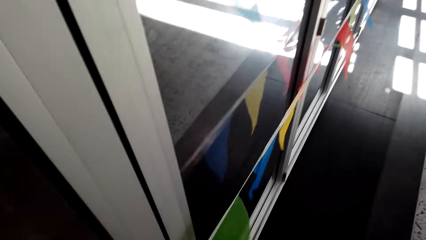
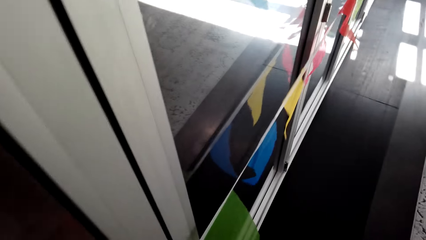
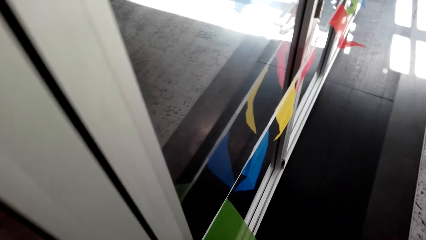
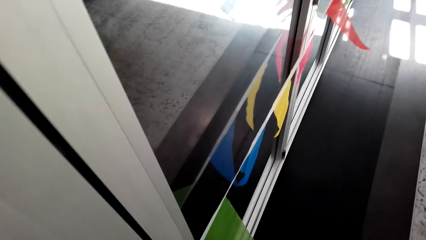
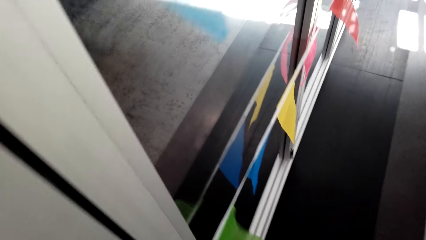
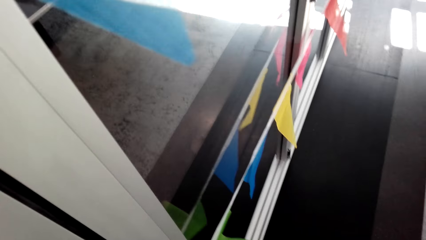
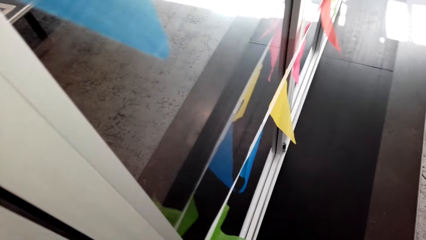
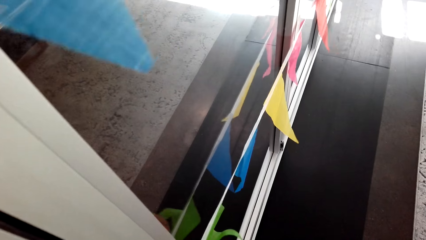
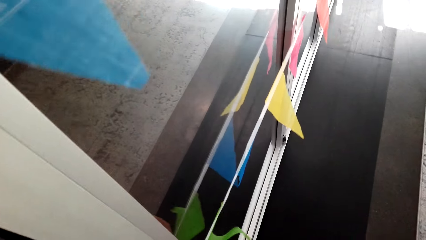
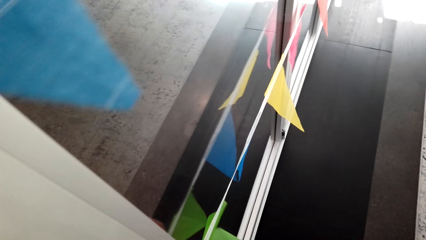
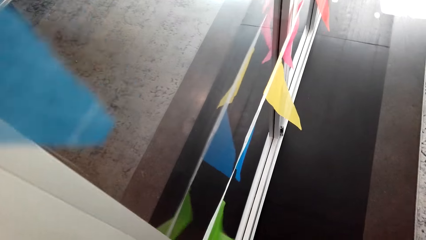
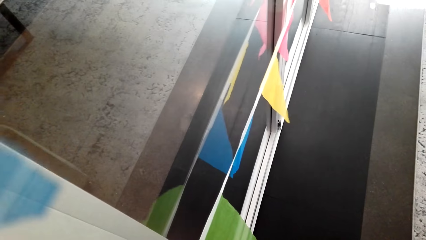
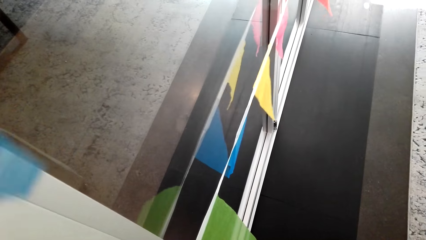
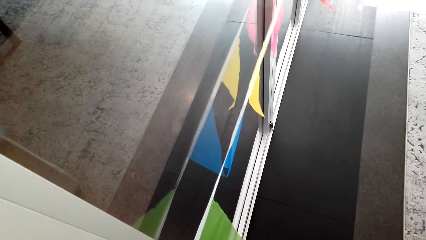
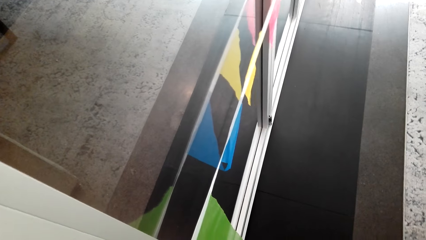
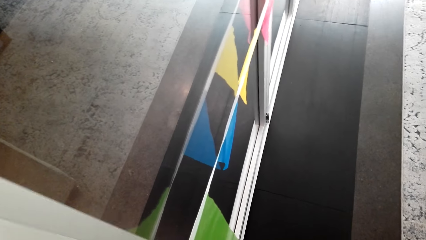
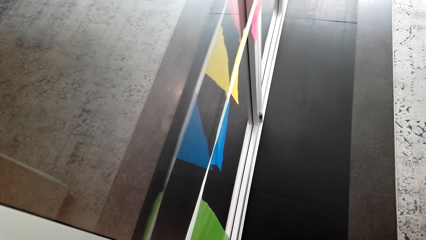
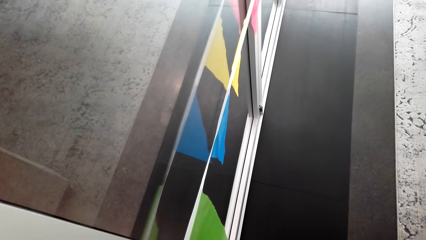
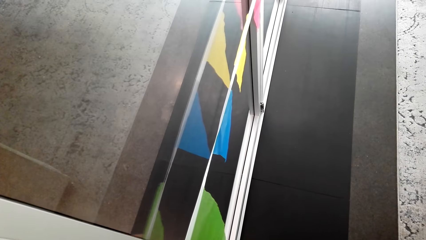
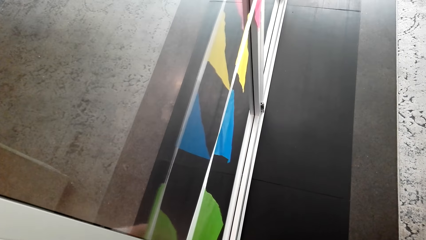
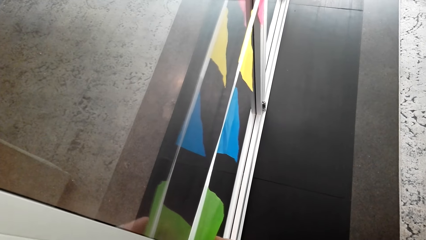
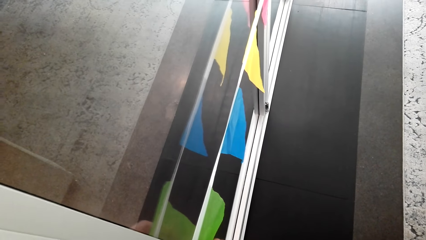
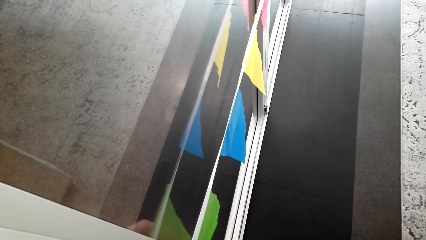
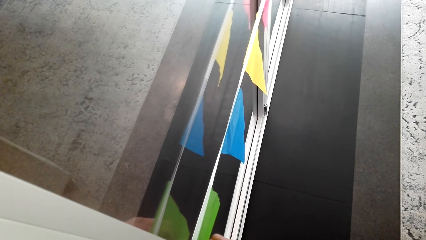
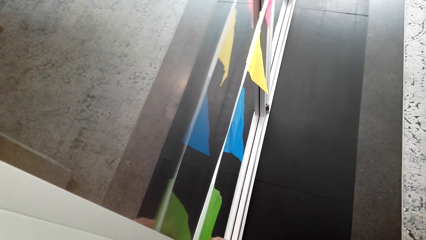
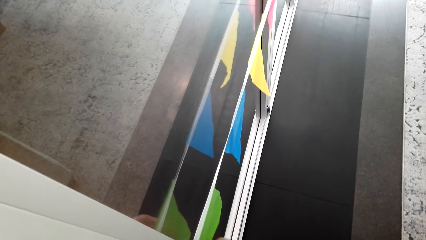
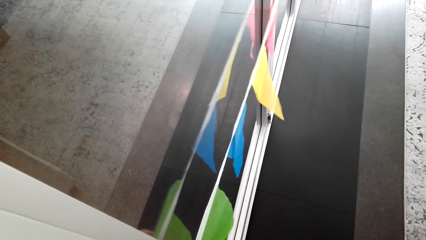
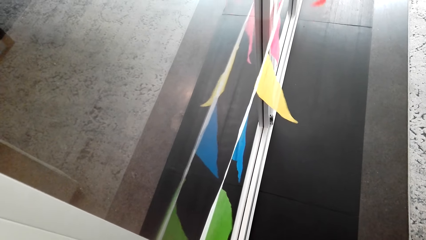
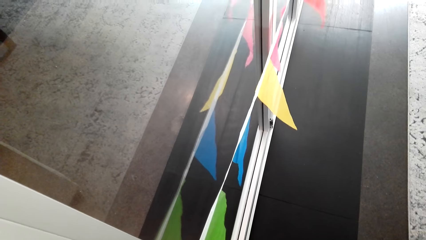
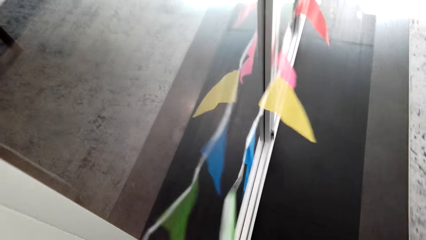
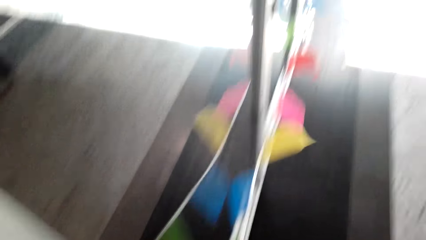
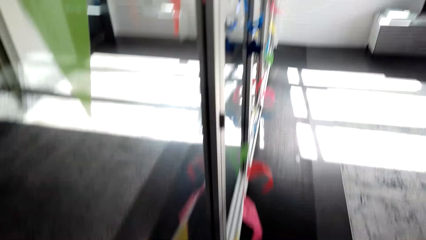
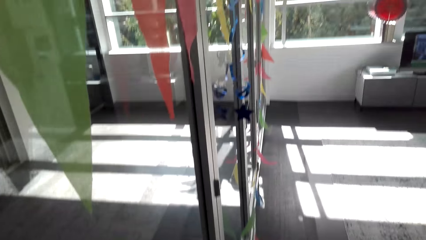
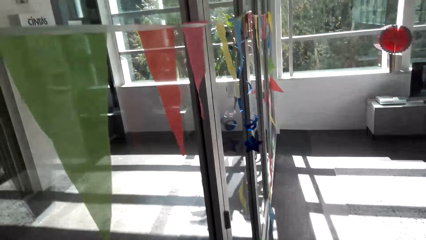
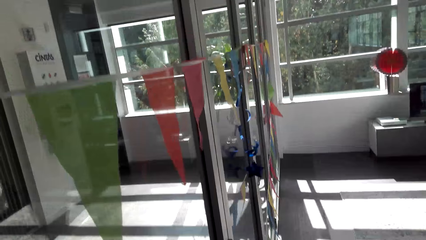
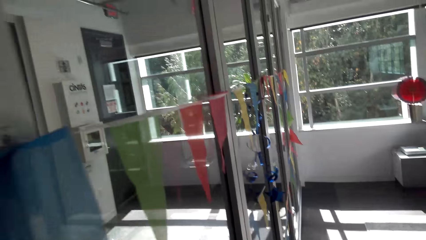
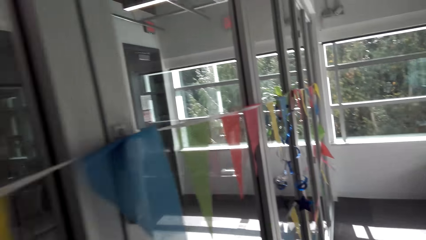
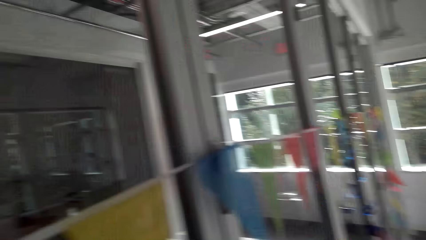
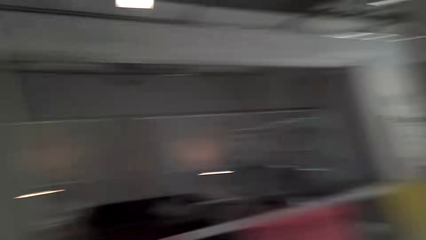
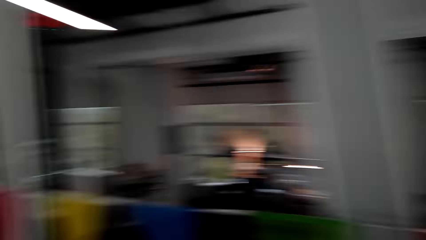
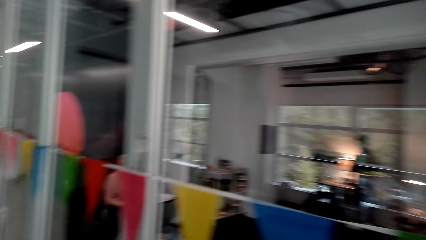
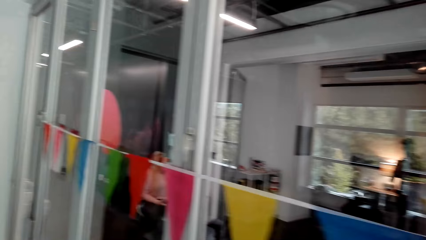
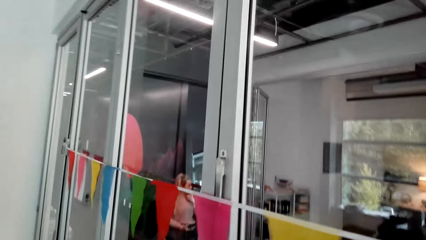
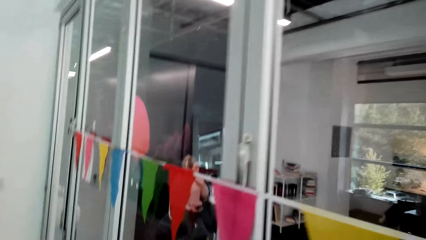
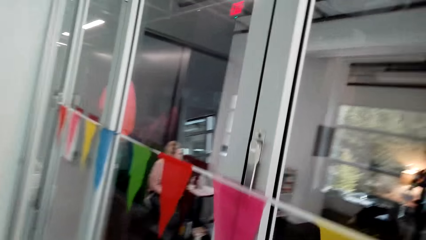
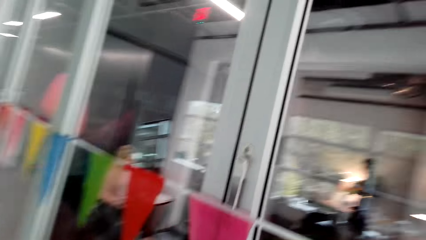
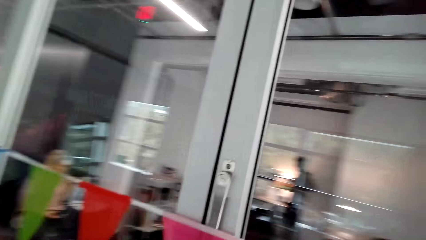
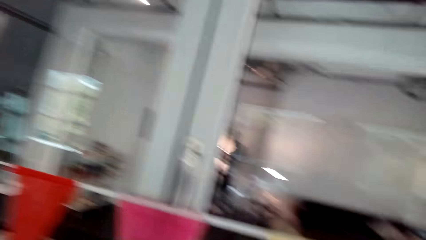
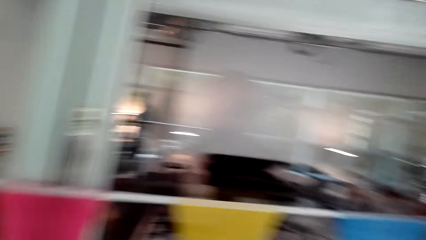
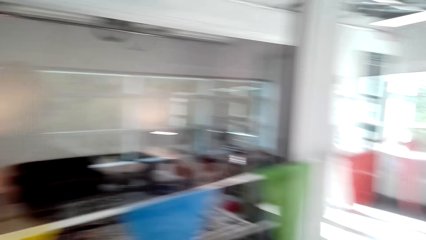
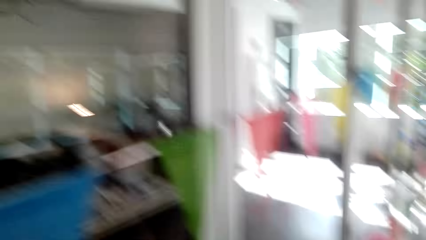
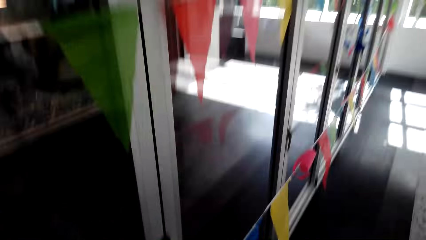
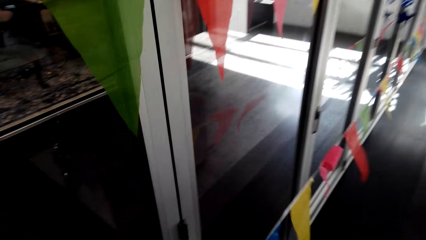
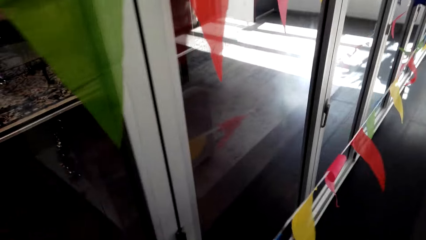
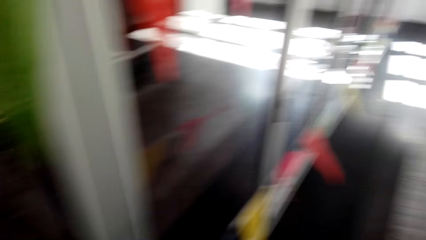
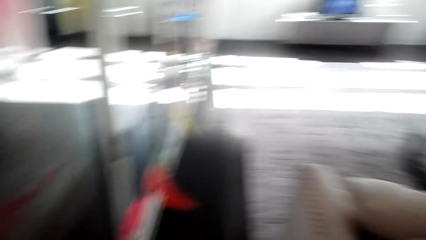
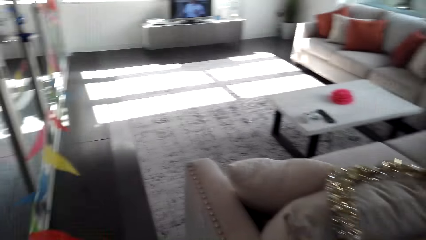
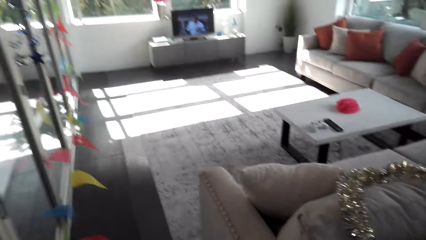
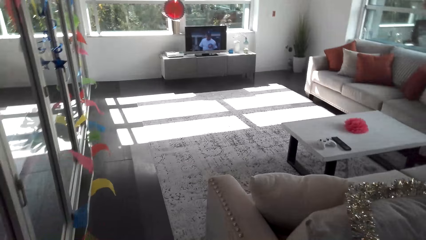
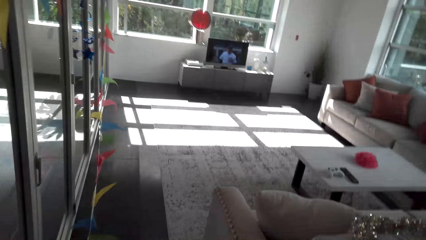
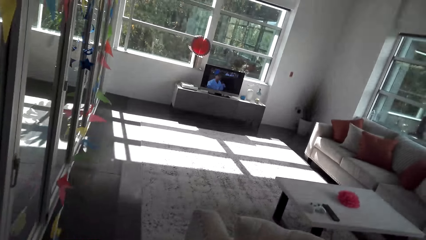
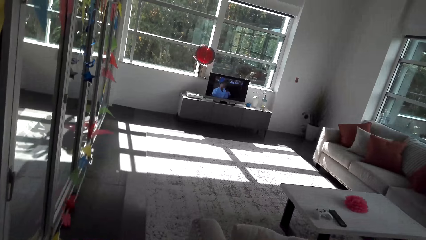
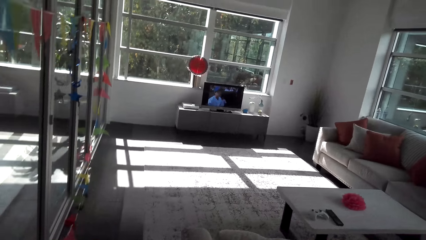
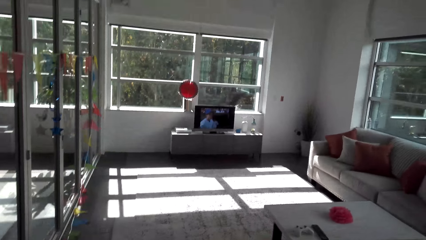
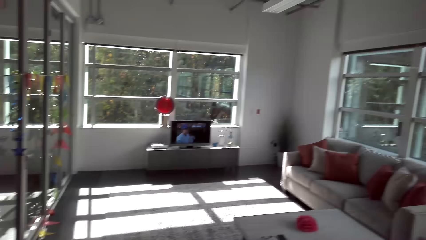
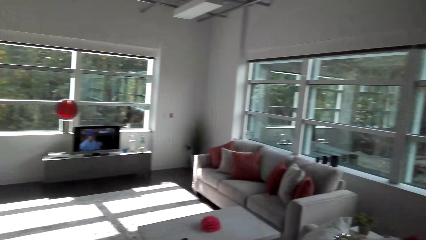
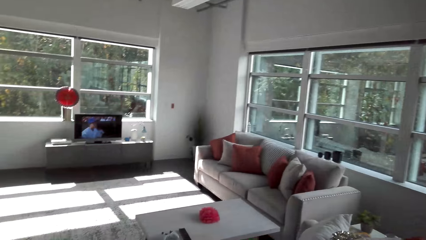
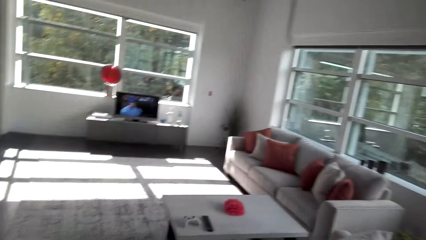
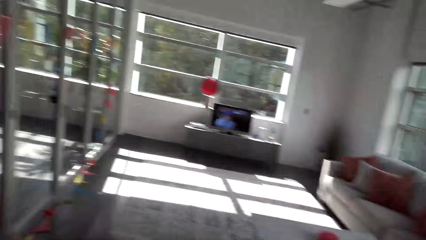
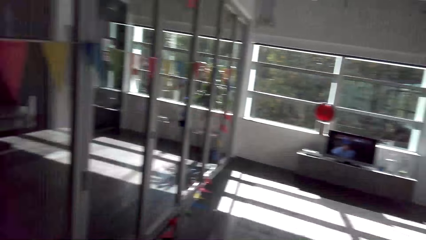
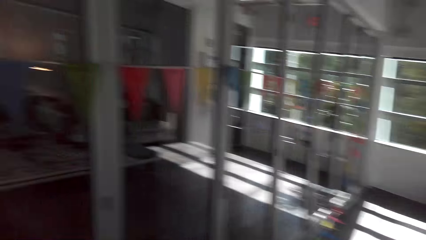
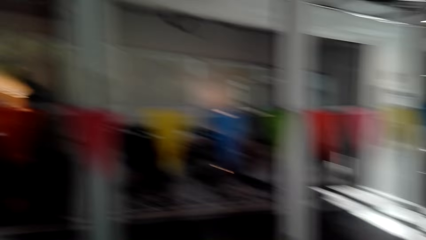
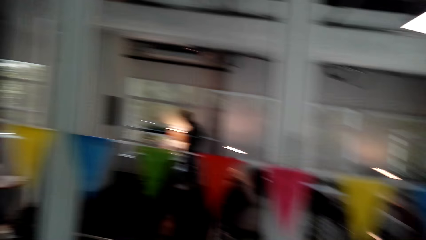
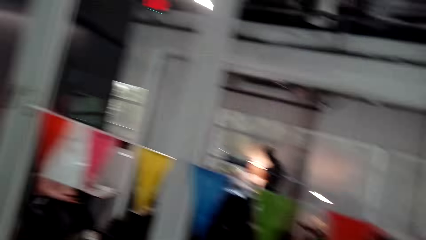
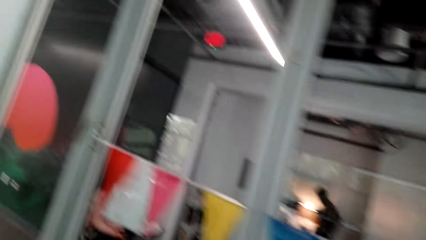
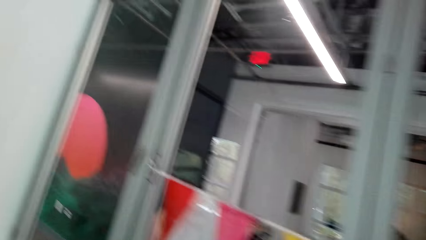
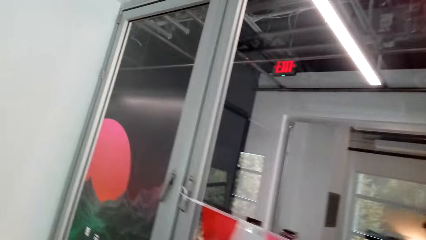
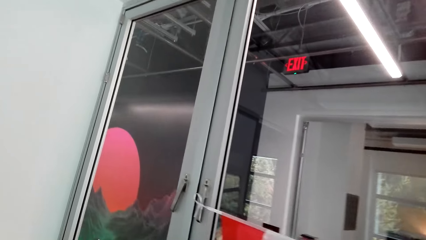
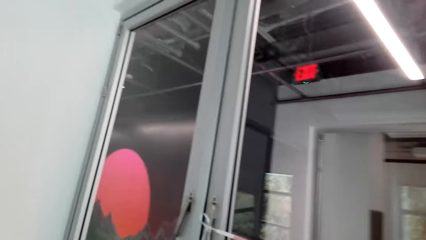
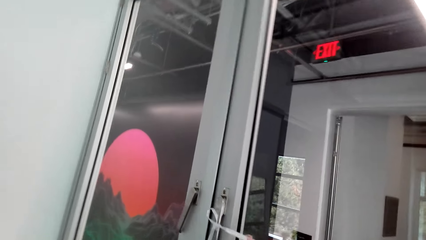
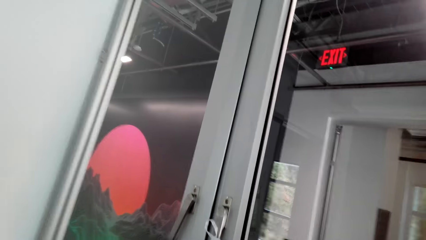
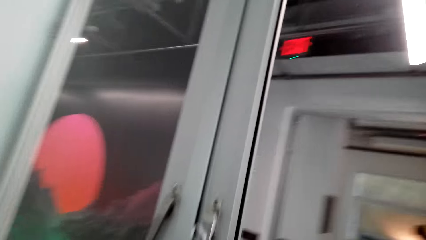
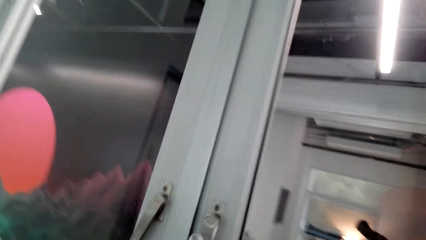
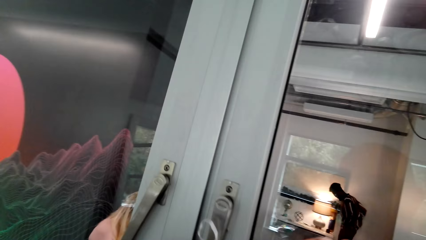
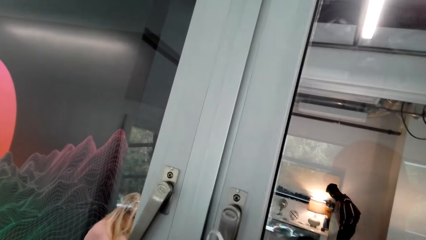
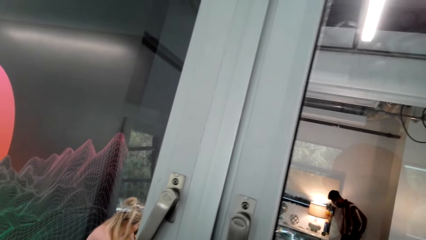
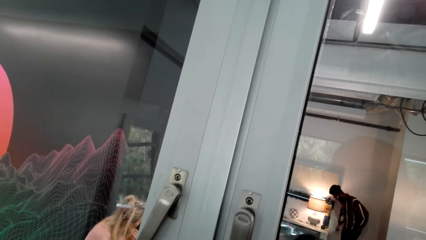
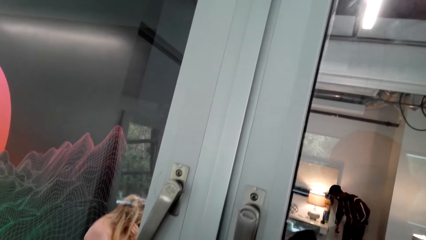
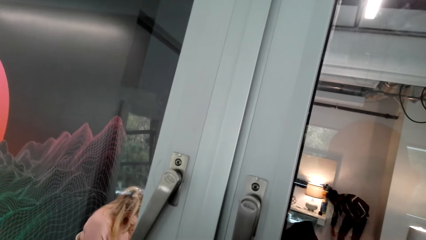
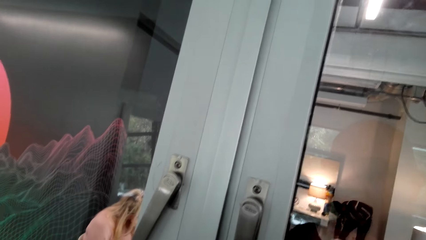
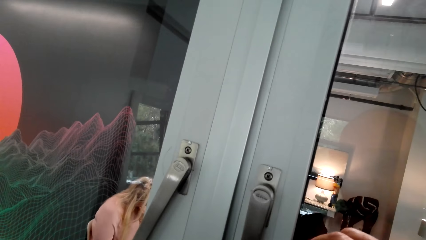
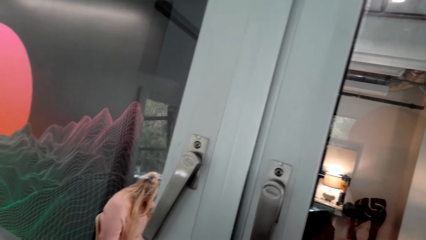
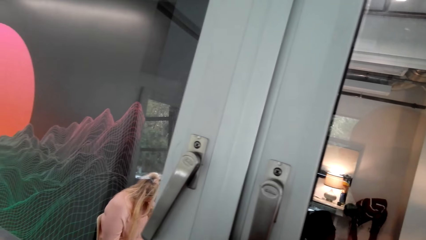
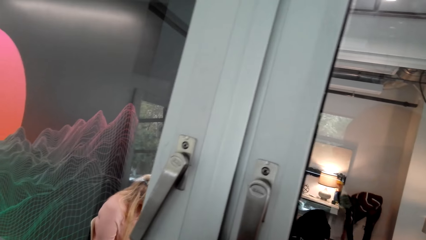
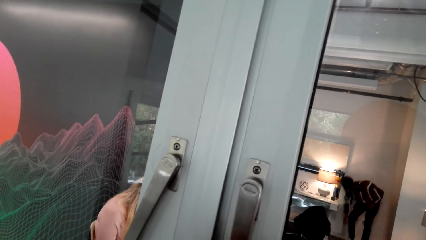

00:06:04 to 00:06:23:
The camera wearer looks around.
